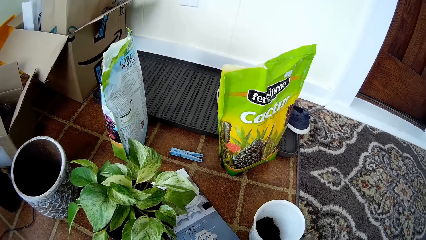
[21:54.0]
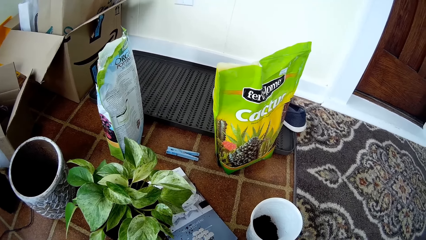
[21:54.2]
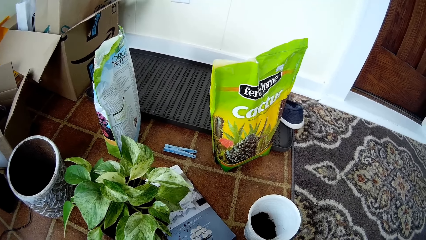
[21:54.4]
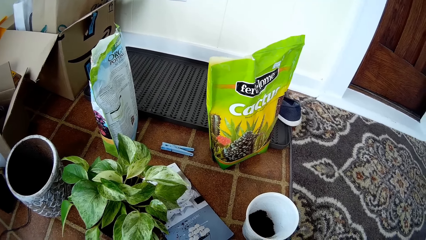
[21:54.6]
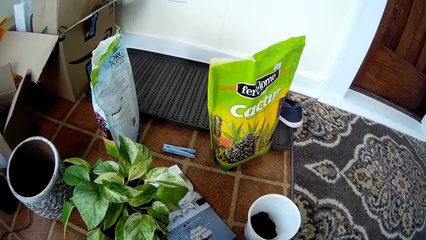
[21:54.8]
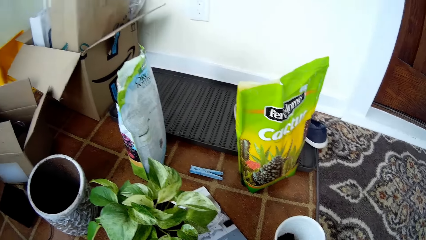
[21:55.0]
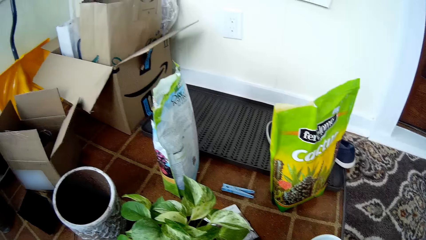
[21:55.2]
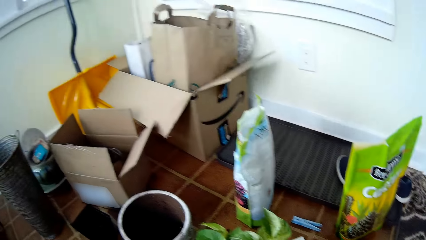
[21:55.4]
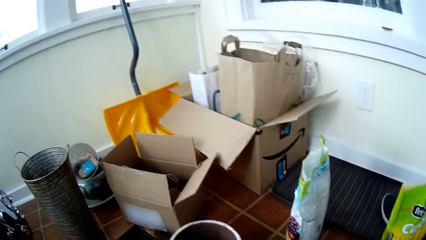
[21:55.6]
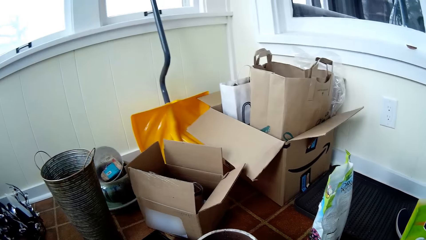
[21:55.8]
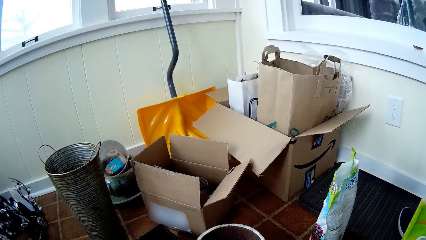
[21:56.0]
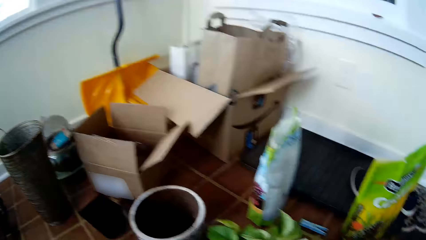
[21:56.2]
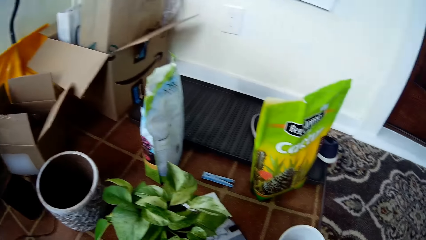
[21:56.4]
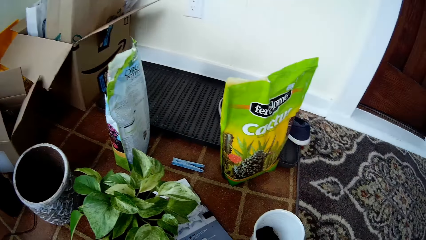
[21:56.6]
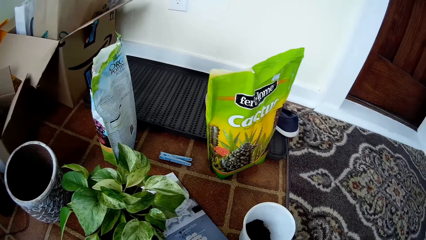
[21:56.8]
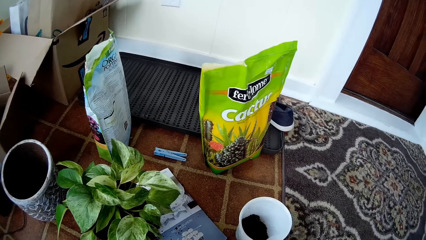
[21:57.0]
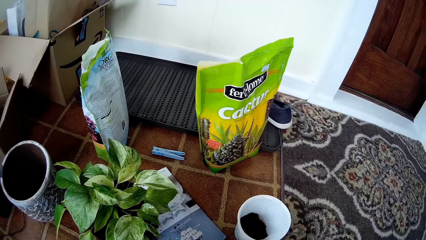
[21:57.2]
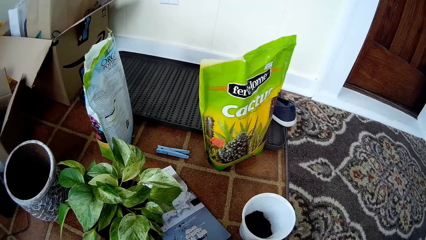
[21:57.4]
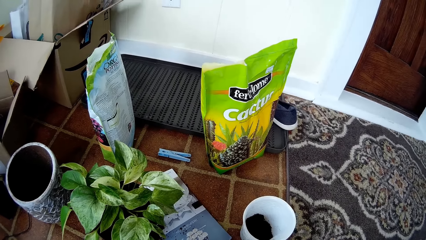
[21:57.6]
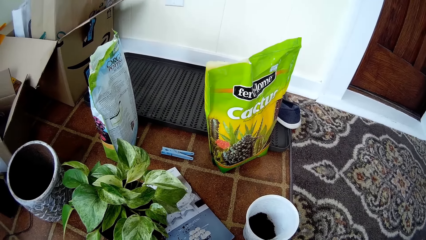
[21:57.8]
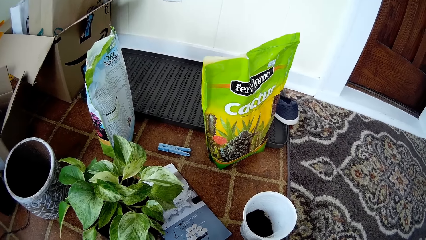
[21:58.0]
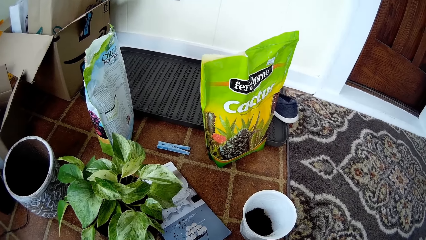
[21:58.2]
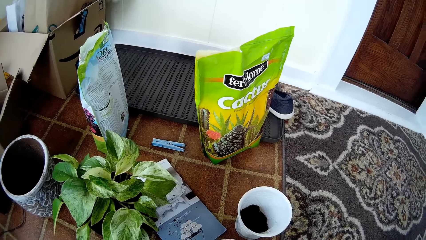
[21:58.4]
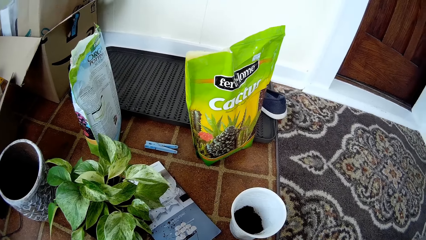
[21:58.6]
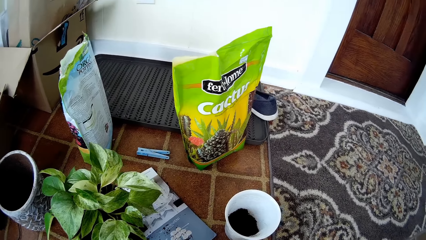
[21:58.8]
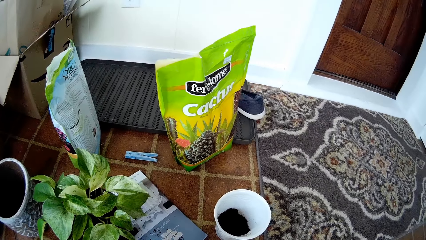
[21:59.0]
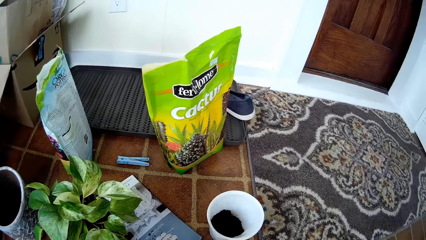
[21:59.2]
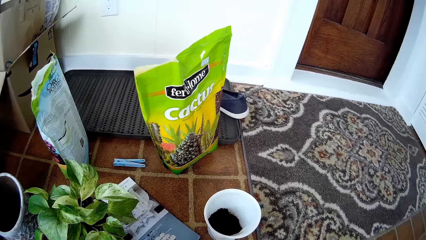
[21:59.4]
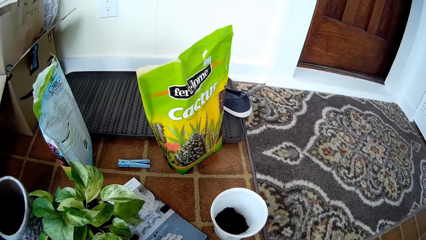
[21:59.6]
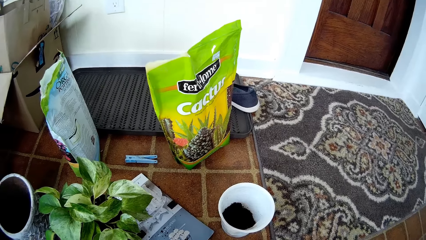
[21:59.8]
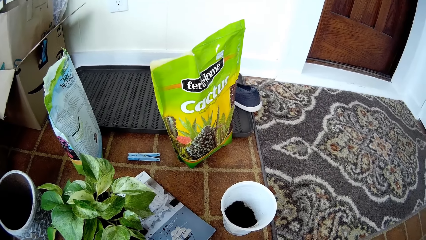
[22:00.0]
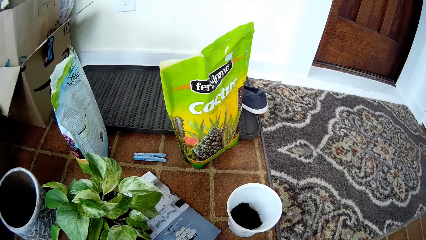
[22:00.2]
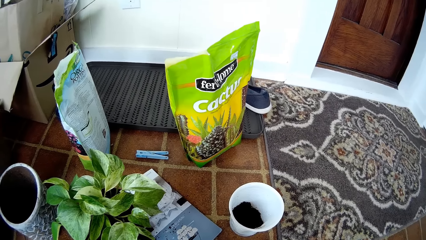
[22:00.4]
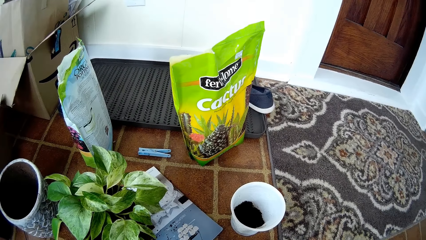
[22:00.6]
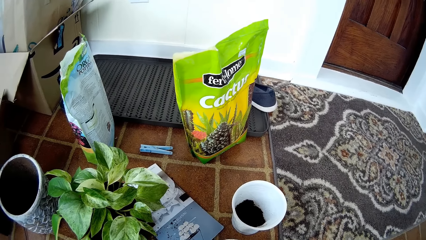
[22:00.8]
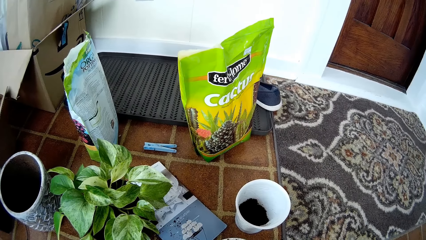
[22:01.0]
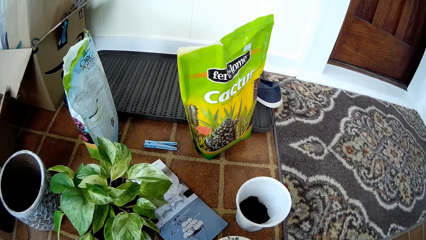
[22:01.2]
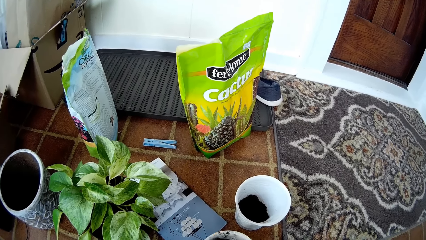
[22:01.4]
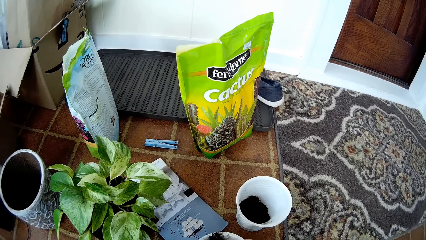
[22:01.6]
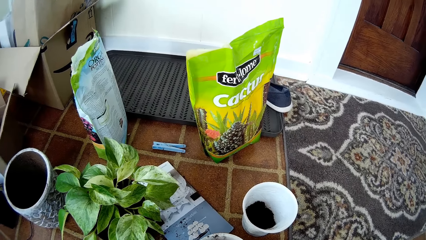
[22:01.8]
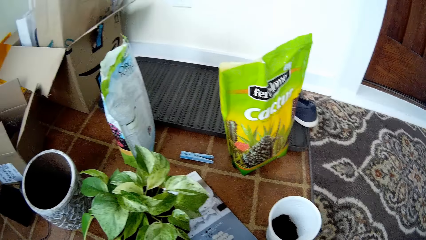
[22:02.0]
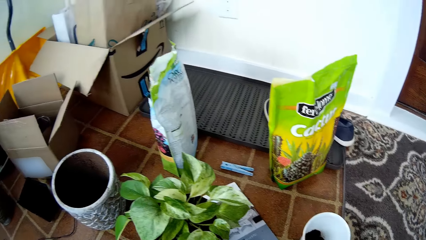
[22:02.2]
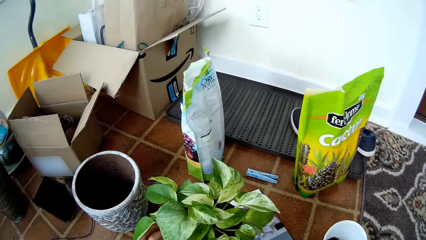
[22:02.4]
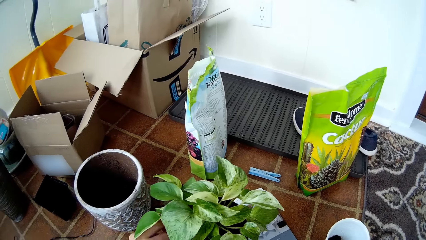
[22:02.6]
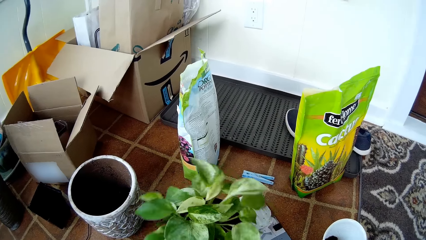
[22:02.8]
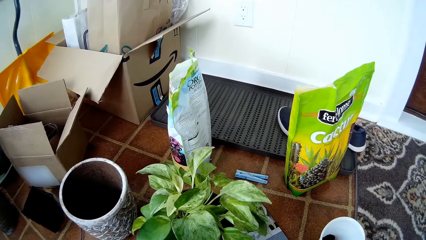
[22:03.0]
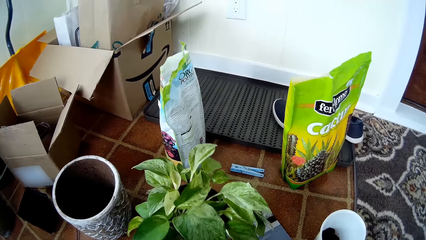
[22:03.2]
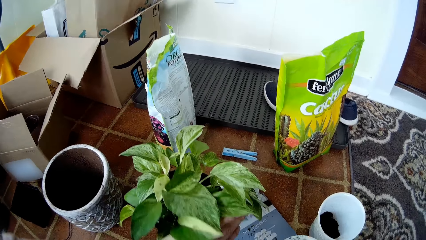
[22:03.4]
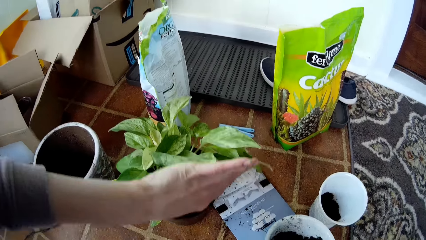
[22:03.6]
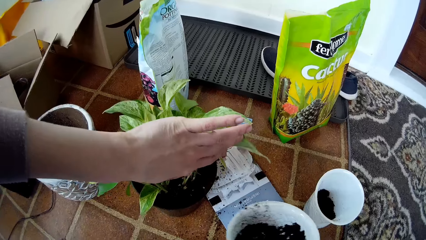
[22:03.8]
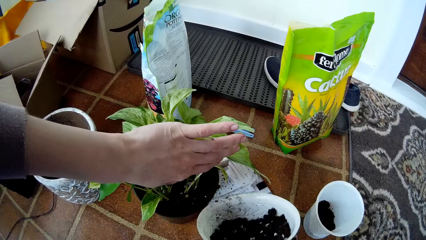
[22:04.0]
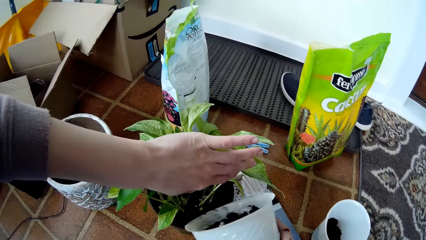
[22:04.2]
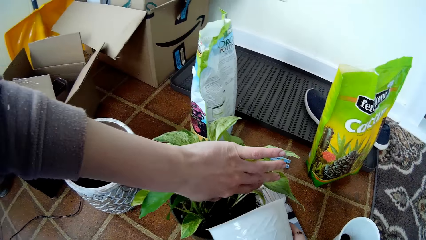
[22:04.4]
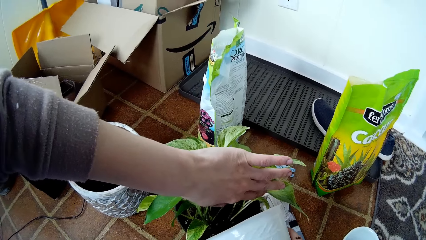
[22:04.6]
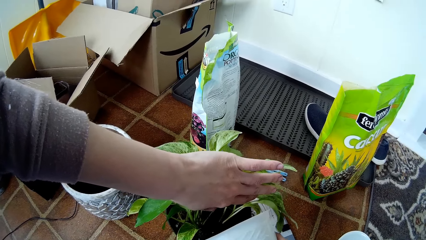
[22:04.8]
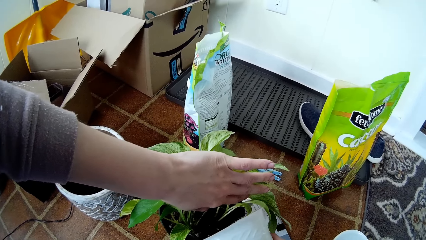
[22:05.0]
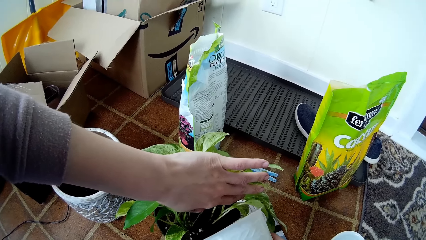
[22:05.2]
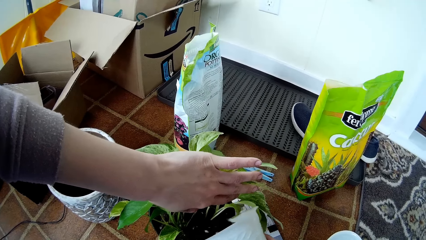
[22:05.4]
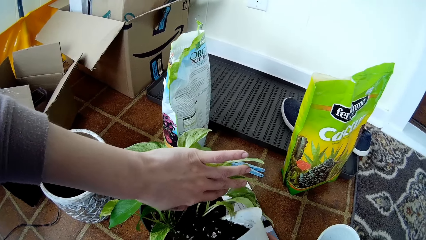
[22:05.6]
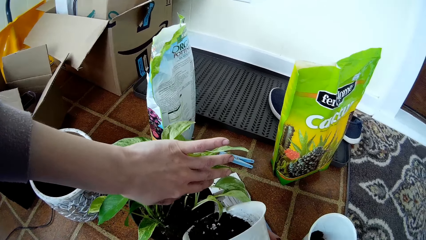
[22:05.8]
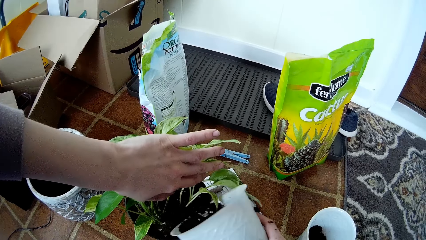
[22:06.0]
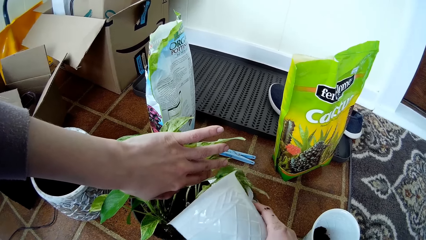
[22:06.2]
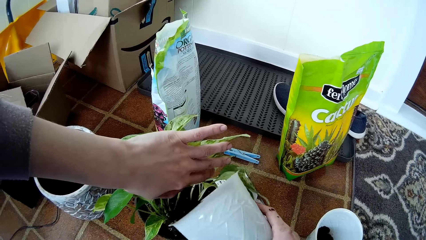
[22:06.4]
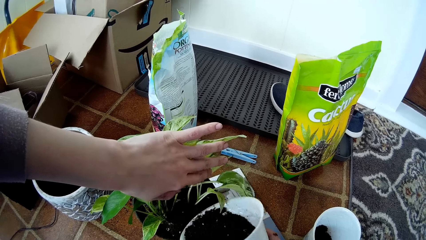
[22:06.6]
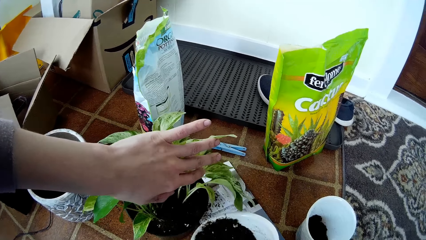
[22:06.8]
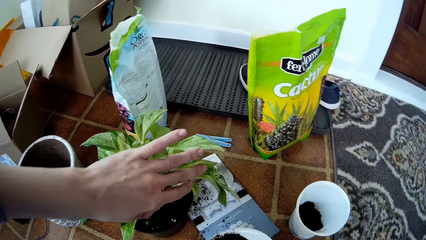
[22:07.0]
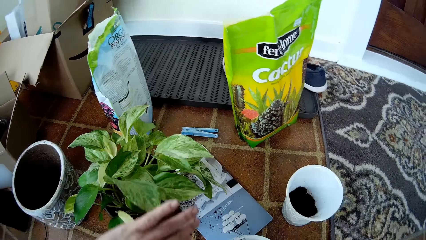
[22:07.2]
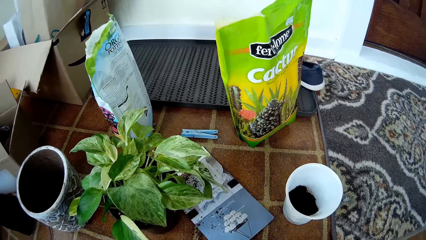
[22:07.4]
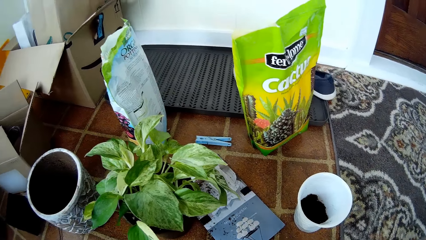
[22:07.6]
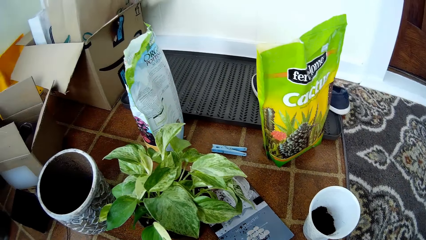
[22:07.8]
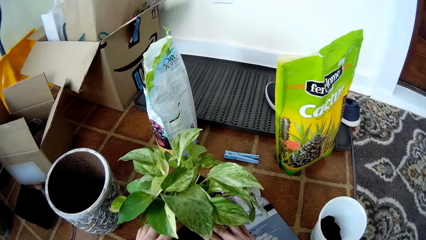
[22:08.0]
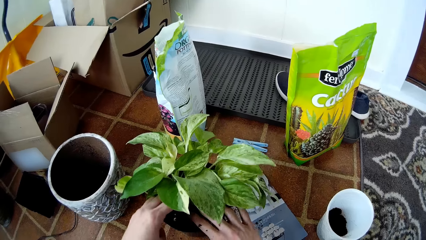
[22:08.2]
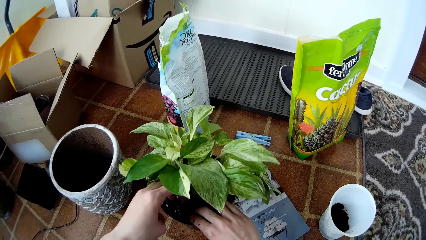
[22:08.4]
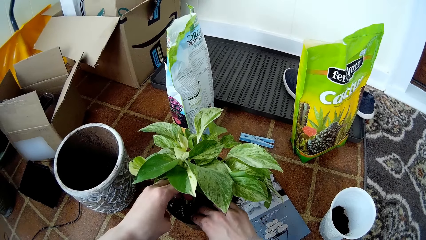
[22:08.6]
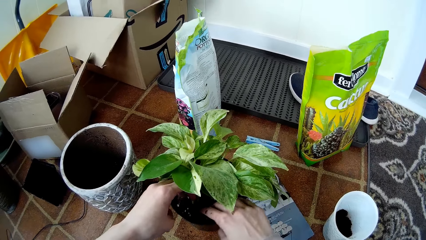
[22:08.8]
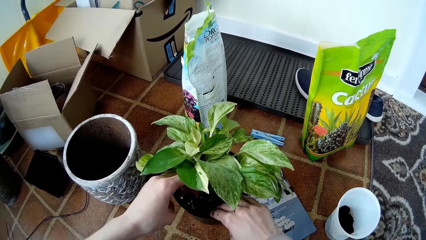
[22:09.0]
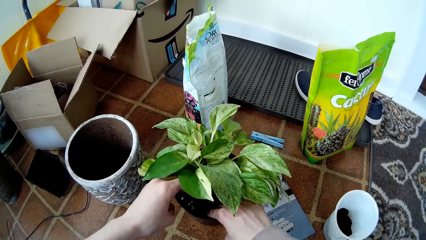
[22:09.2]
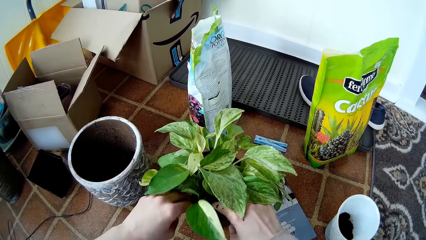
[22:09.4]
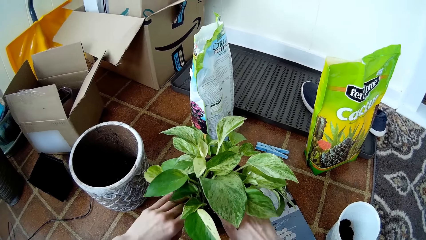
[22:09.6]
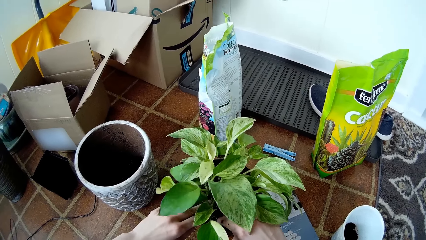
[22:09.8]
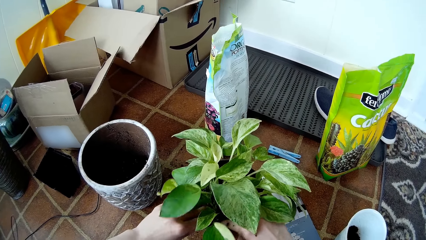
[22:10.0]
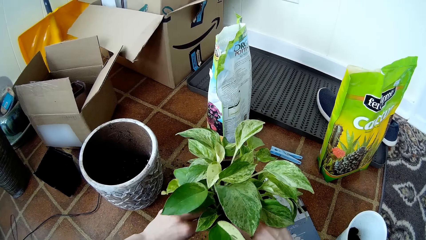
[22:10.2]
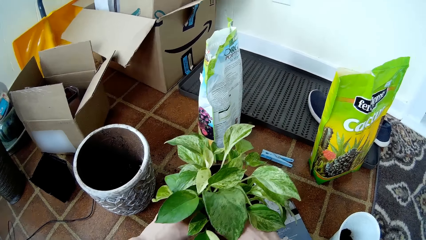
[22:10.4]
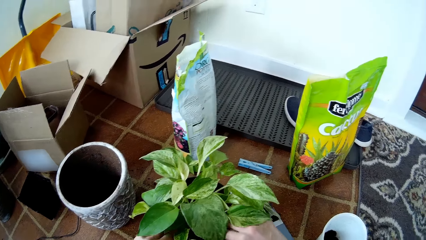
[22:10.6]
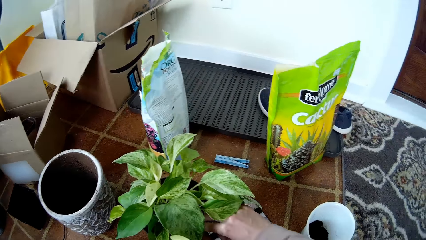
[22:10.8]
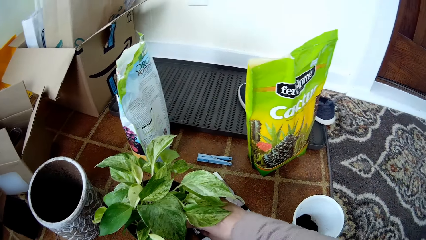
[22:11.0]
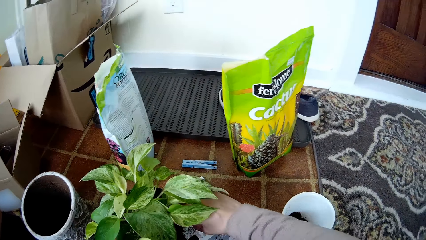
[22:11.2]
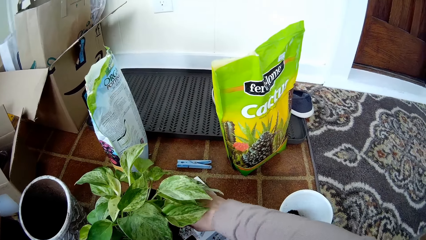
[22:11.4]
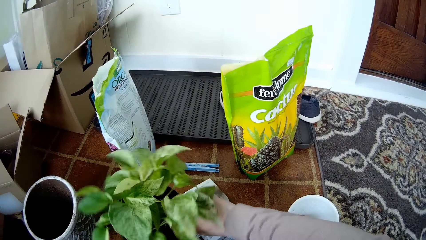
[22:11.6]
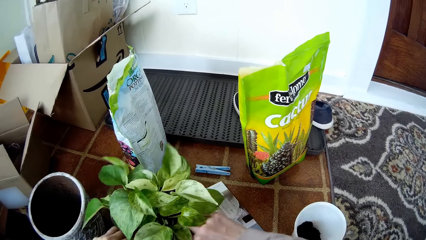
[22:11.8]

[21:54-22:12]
The camera wearer looks around. She does something. She mixes the soil in the white flower vase with her right hand. She moves the container with the left hand. She turns the plant pot on the floor with her left hand. She holds the seedling in the plant pot with her left hand. She turns the soil from the white flower vase into the plant pot with her right hand. She places the container on the floor. She presses the soil in the plant pot with her hands. She aligns the sand with both hands.
